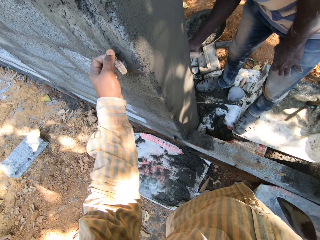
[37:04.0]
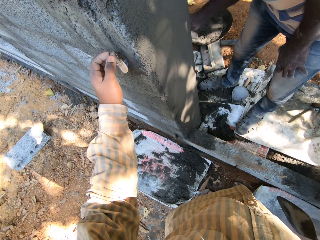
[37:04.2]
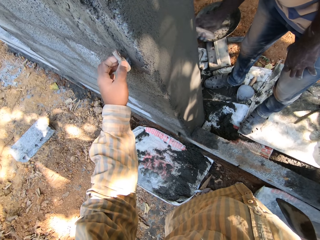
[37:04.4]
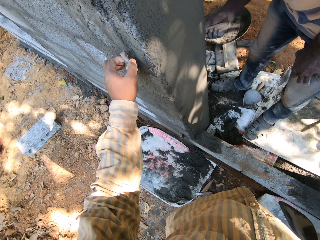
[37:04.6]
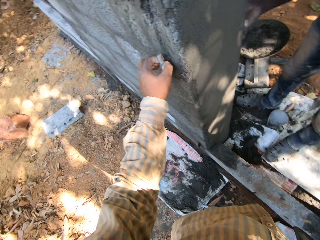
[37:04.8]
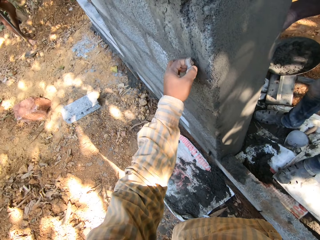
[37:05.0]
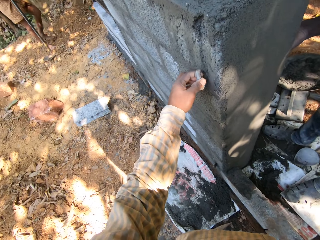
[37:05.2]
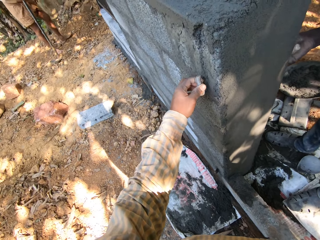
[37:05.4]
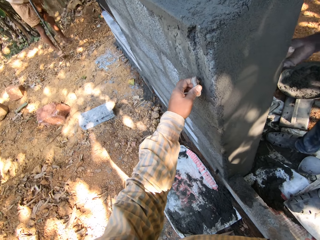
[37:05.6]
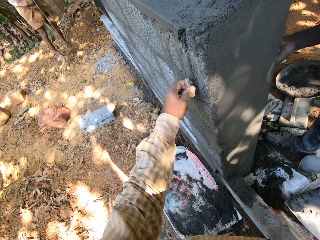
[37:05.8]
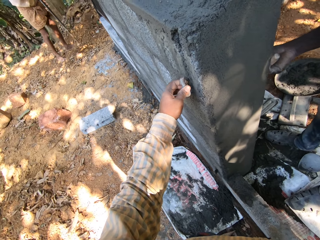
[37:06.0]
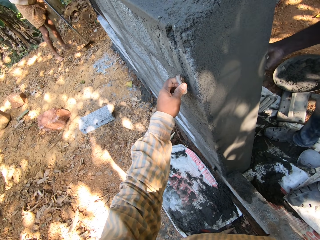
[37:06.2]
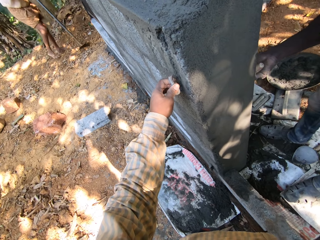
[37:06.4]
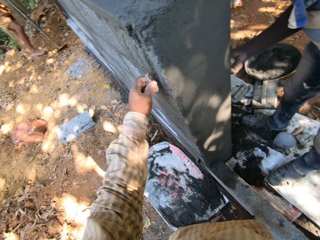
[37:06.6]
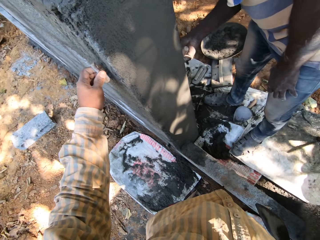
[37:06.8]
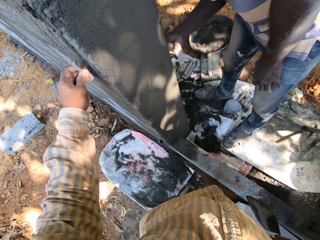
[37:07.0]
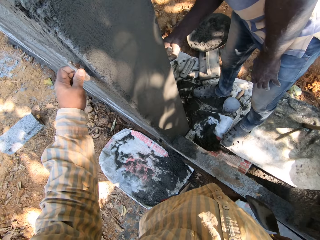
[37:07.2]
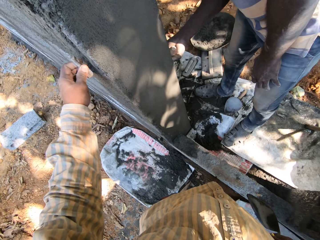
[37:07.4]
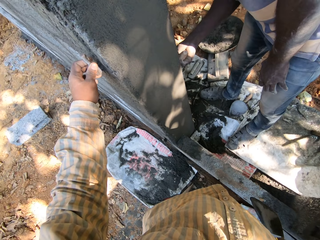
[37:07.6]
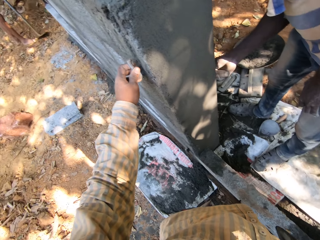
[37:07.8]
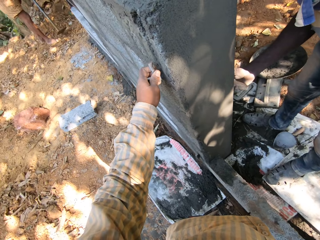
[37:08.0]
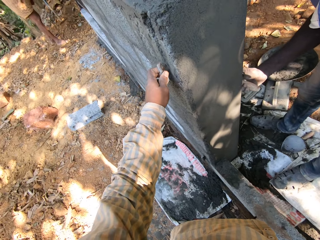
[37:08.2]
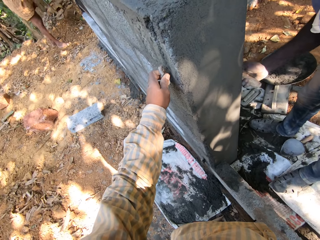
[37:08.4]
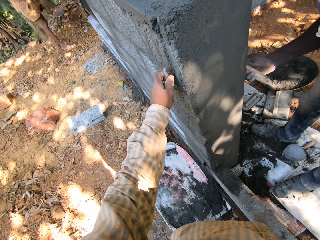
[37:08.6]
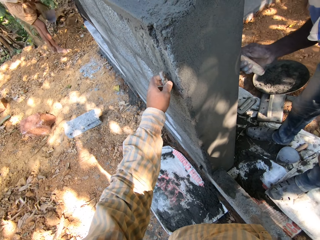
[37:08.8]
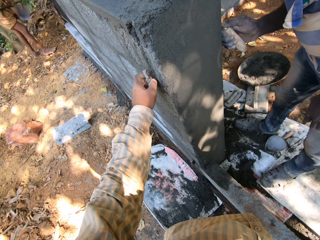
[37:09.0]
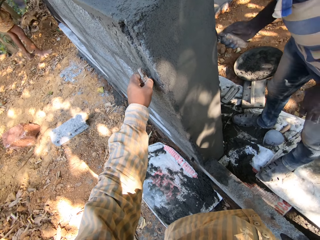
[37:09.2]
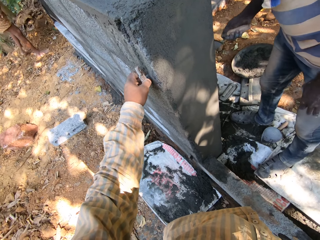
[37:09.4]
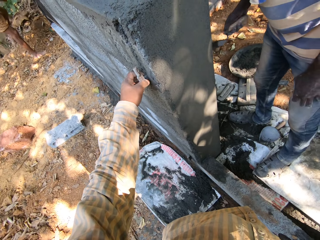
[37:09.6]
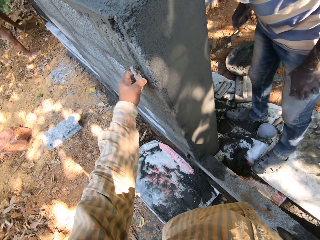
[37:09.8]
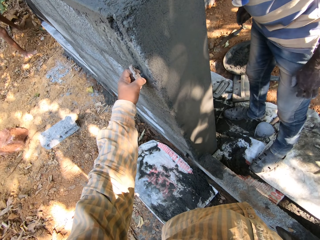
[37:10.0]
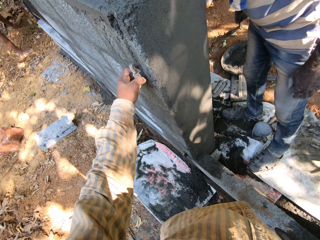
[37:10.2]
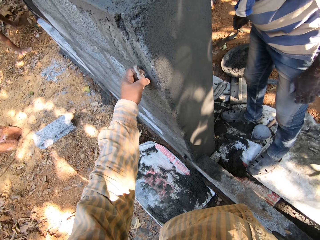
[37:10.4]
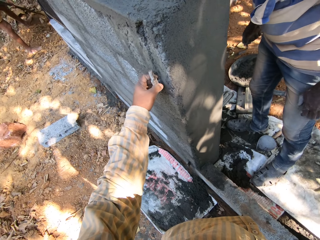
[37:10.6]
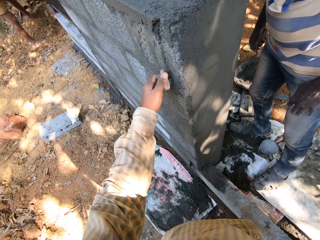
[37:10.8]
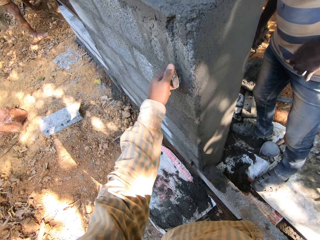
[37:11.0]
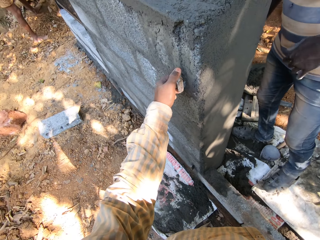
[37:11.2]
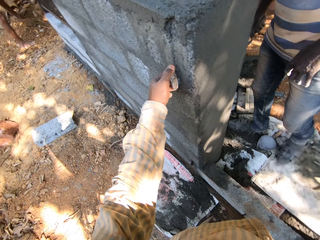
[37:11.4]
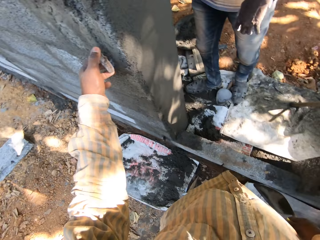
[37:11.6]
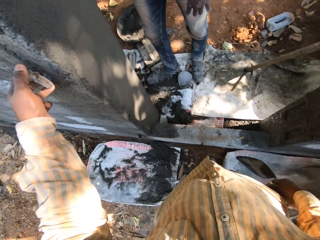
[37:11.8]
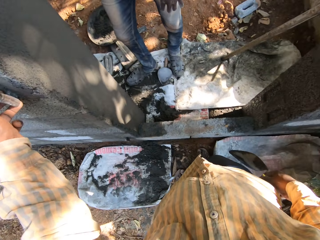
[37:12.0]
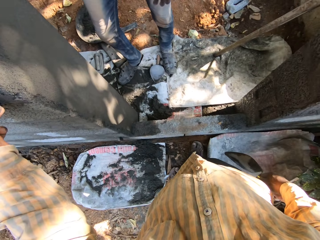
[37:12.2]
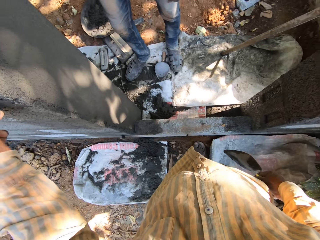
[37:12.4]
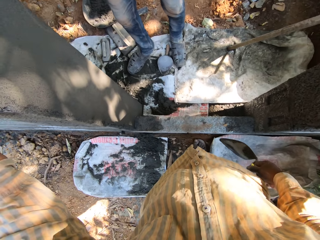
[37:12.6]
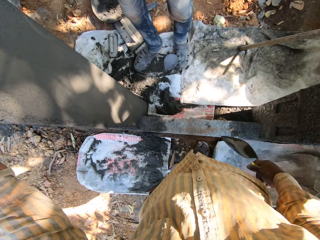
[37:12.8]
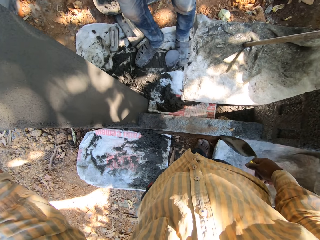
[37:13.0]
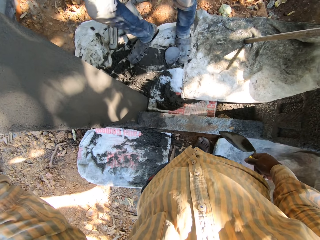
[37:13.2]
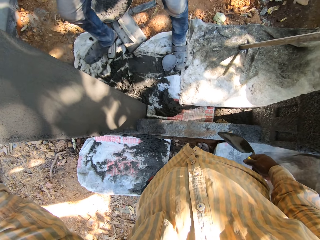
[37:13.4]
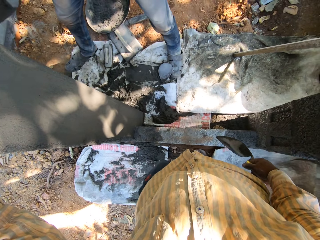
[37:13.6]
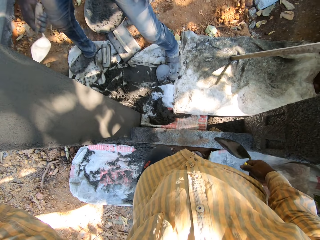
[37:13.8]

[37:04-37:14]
The camera wearer converses with a man. The man wipes the wall with the trowel. The man digs a hole in the ground with a hoe in both hands.

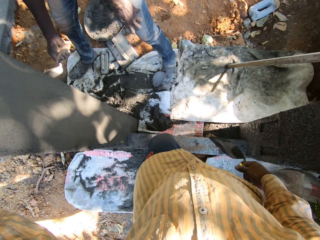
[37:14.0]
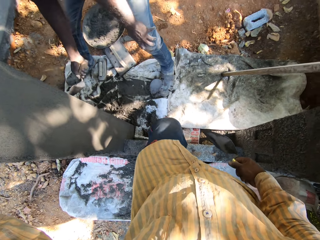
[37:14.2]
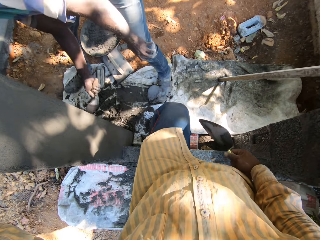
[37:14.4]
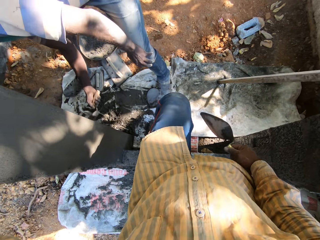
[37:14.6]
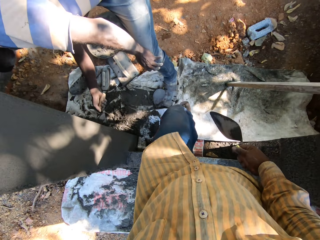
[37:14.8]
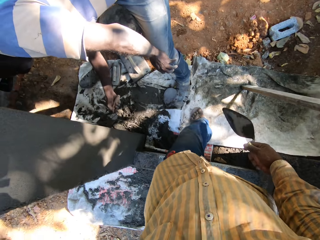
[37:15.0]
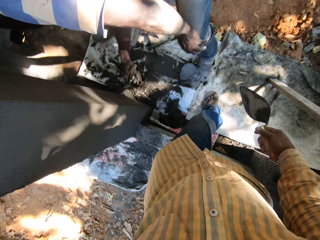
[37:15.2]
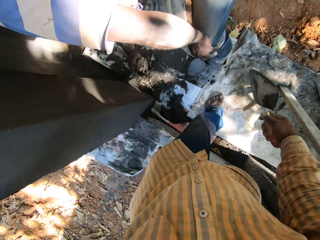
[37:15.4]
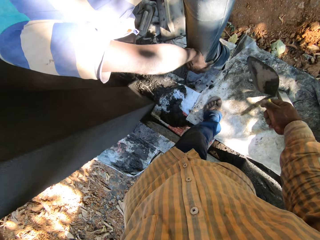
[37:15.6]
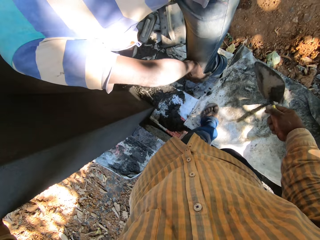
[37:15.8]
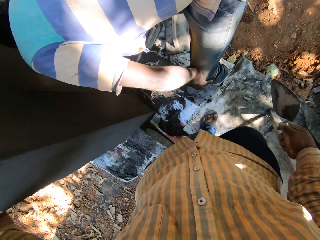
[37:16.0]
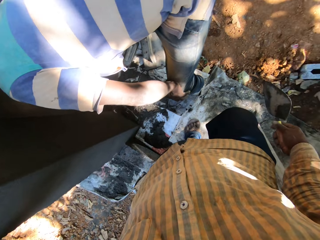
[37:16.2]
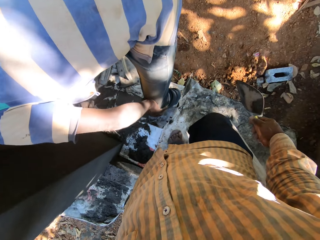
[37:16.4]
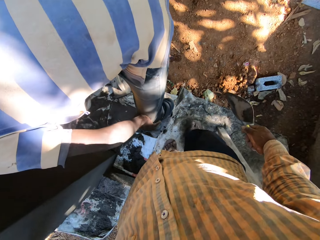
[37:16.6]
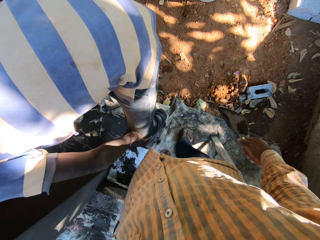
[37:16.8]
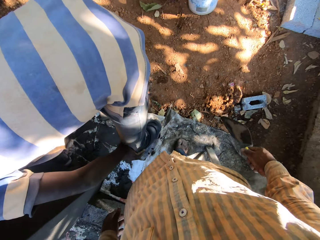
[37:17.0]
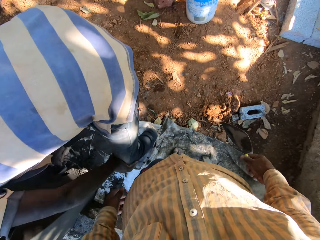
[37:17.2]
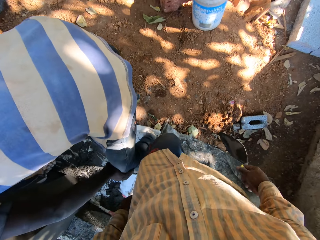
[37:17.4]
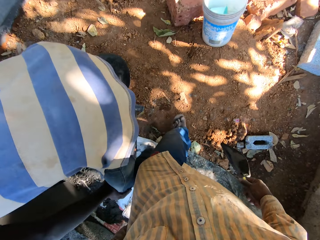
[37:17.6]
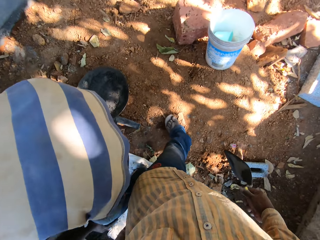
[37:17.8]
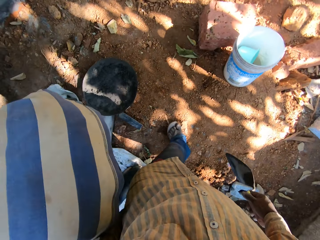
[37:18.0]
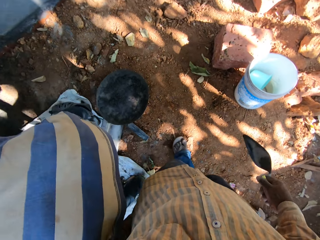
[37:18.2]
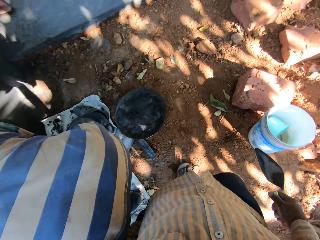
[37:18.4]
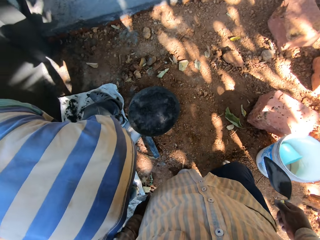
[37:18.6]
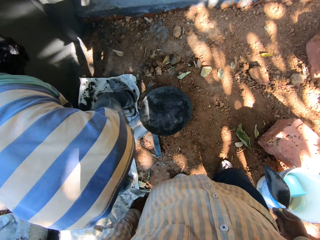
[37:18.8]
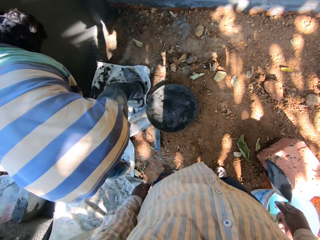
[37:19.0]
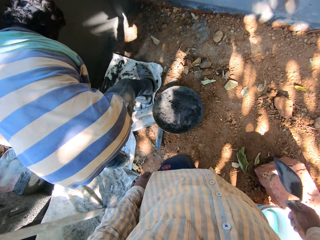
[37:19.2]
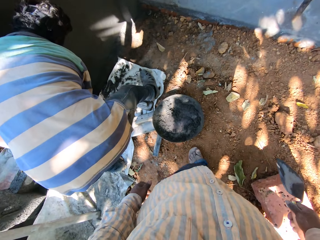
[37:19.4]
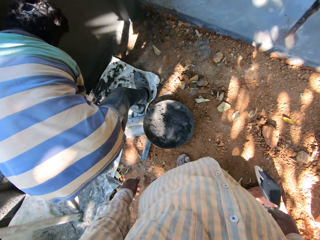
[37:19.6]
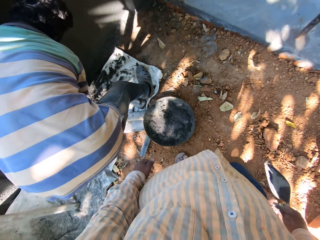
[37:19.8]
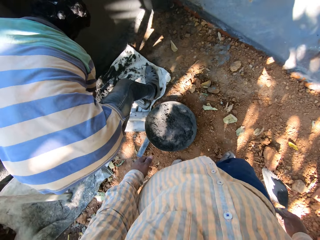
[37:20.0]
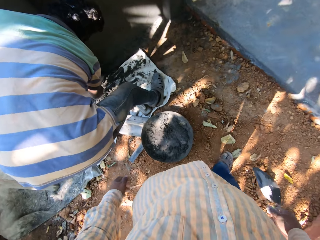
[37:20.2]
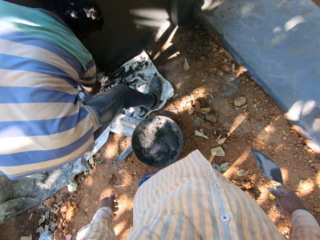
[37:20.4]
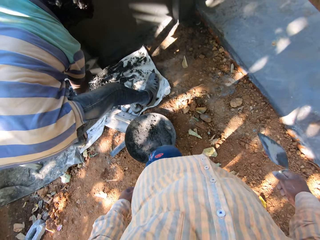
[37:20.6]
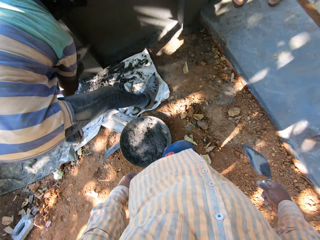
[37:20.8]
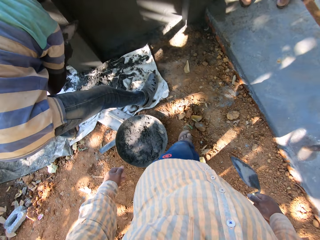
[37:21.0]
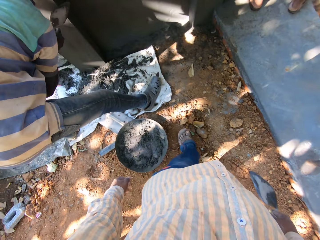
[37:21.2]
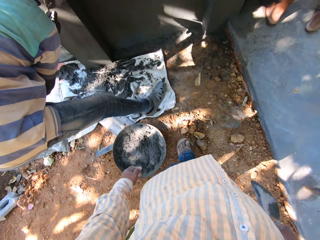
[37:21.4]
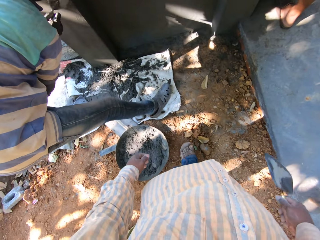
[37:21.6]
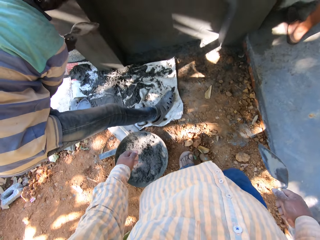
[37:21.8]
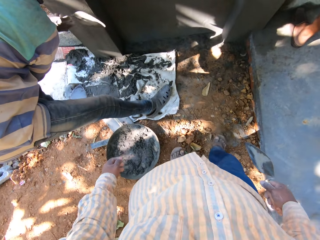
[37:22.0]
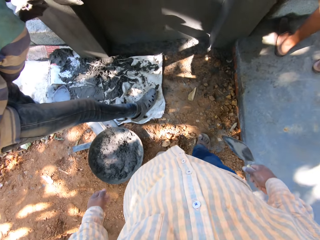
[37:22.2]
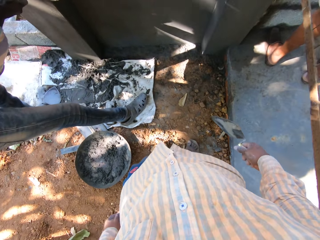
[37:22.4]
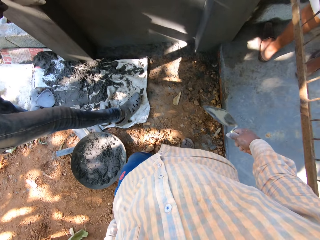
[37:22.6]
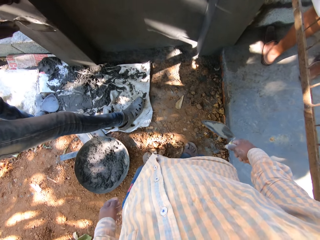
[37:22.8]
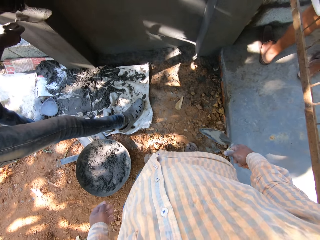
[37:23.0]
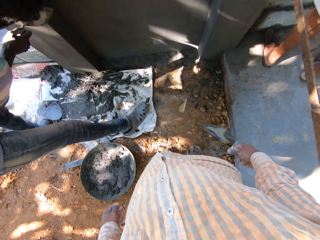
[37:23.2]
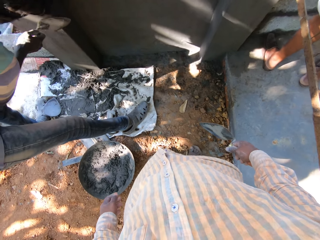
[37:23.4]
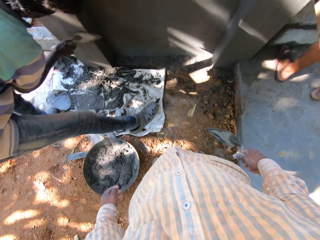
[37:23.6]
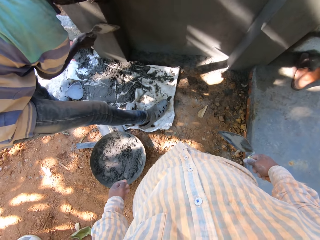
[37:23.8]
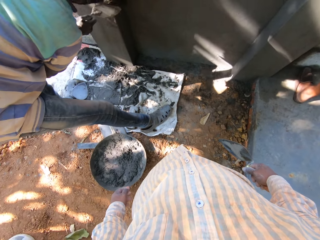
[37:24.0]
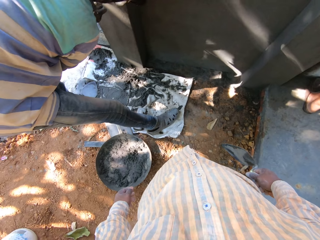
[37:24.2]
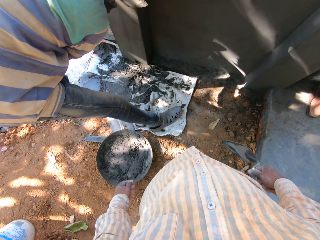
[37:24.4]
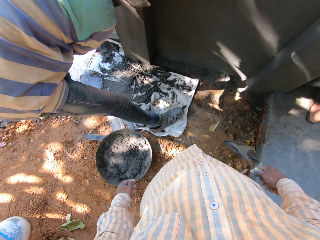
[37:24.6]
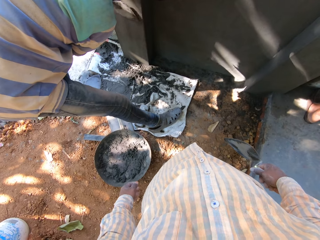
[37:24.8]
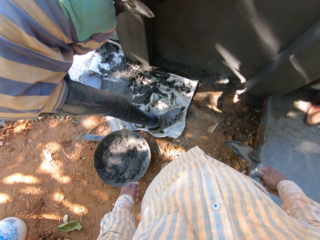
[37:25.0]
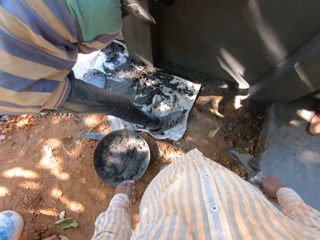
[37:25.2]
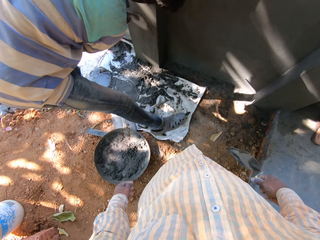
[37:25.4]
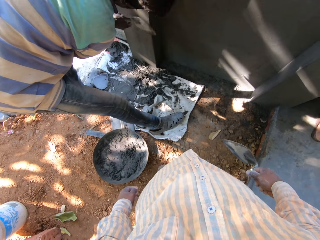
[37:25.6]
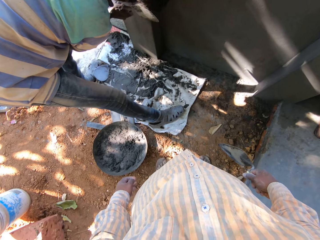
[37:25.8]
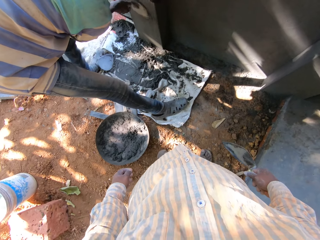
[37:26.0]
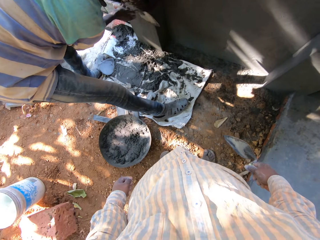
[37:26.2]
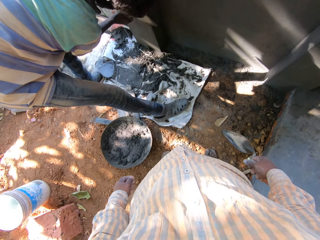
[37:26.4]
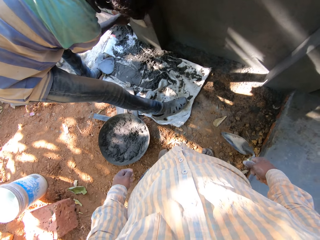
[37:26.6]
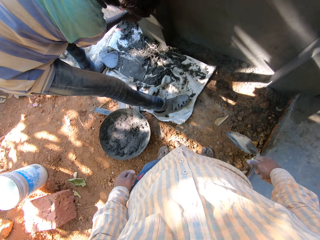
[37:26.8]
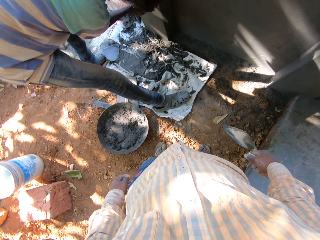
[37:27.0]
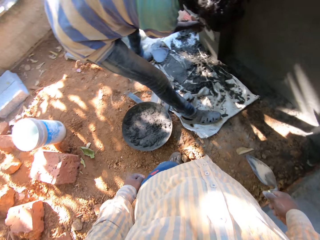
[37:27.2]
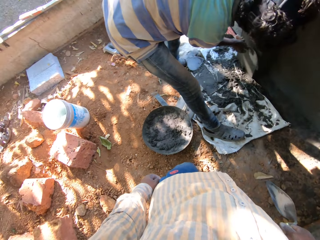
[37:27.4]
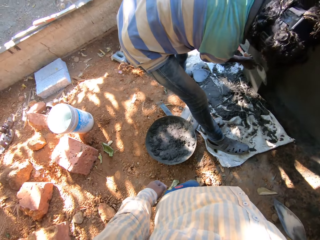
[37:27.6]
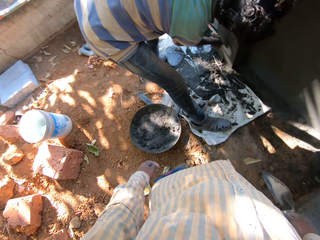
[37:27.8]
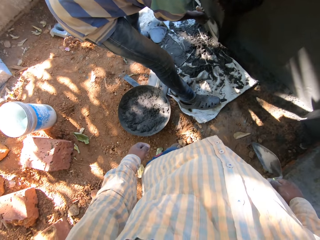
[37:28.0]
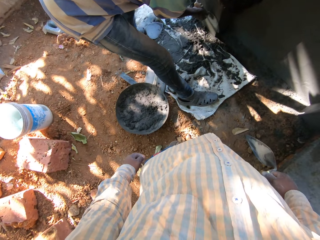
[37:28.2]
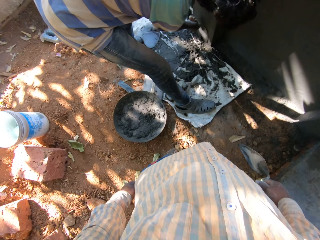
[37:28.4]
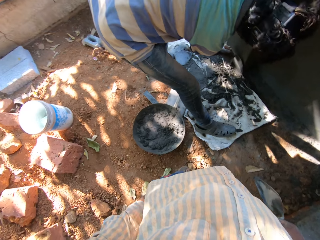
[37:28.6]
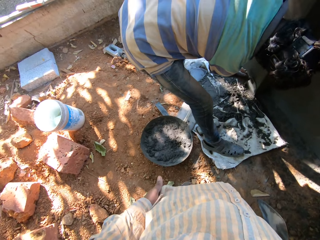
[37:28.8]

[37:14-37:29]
The man bends and smoothens the wall with the trowel in his right hand. The camera wearer walks around. The man puts the mortar on the wall and smoothens the wall with the trowel.
